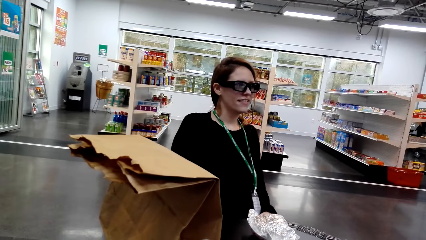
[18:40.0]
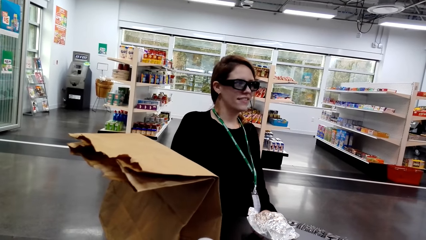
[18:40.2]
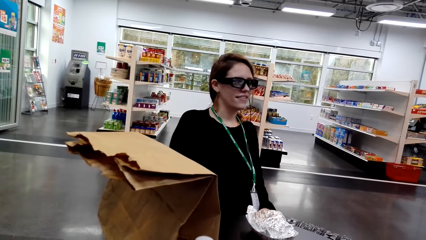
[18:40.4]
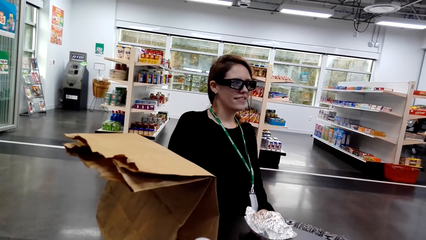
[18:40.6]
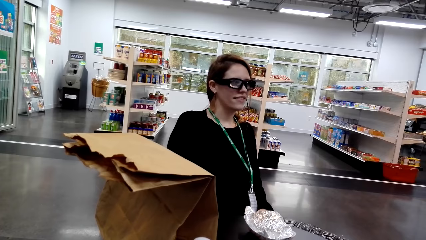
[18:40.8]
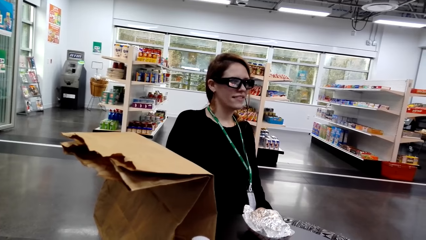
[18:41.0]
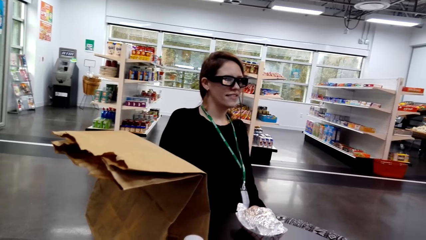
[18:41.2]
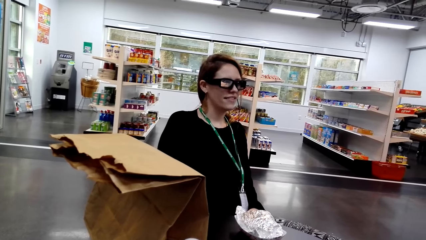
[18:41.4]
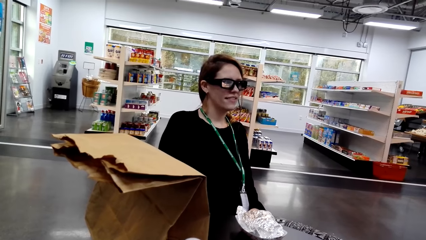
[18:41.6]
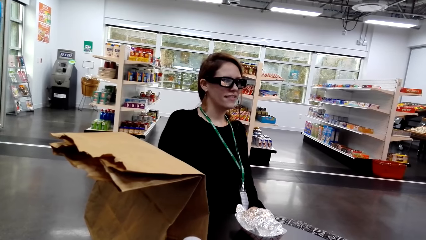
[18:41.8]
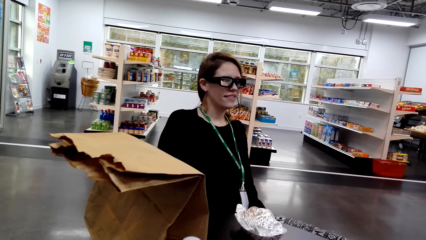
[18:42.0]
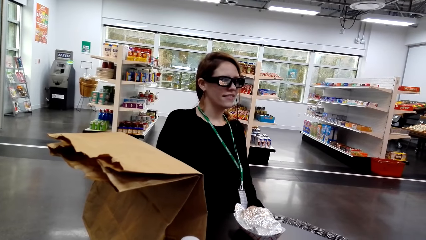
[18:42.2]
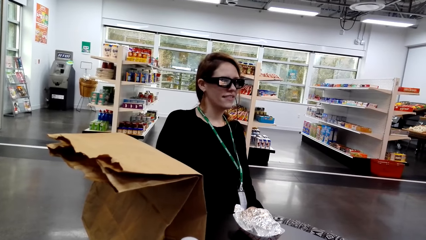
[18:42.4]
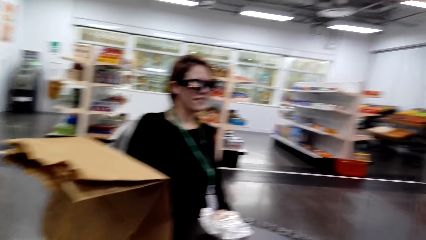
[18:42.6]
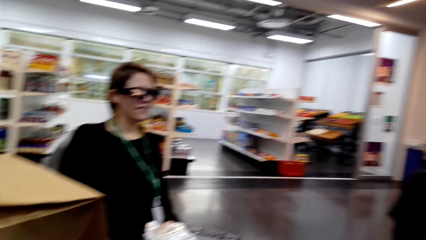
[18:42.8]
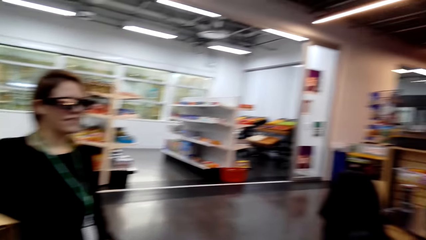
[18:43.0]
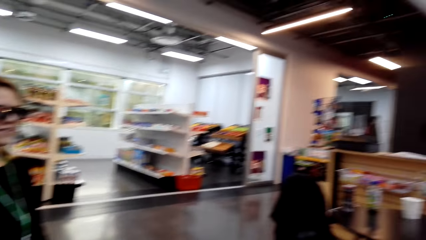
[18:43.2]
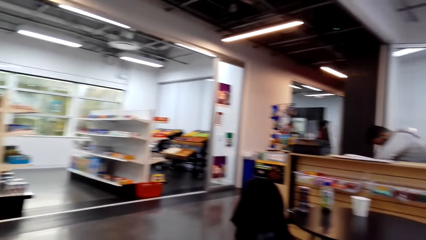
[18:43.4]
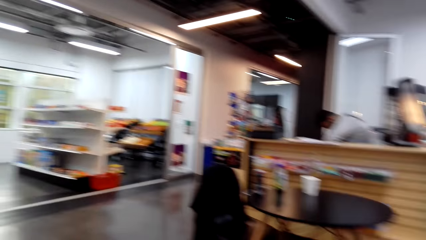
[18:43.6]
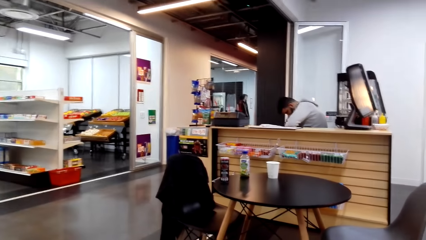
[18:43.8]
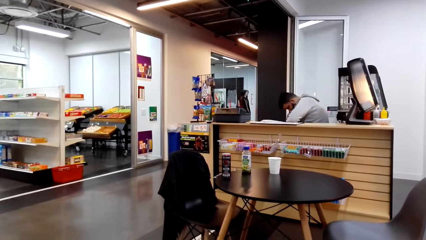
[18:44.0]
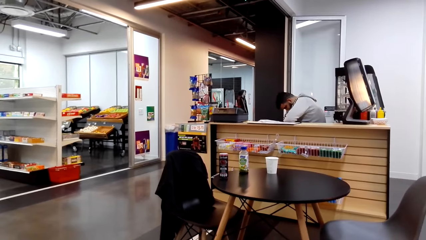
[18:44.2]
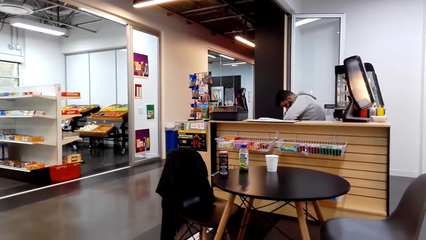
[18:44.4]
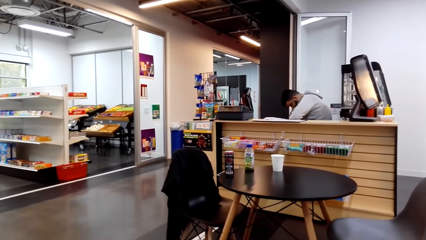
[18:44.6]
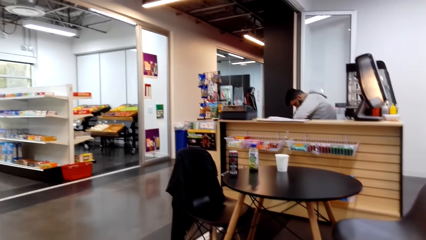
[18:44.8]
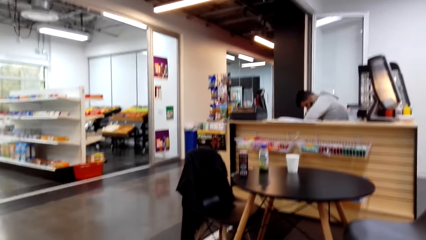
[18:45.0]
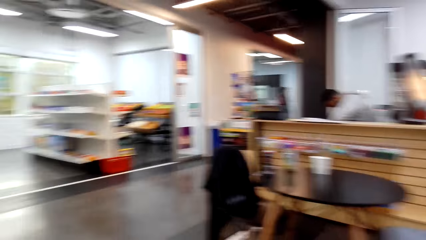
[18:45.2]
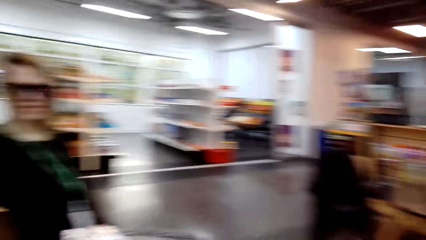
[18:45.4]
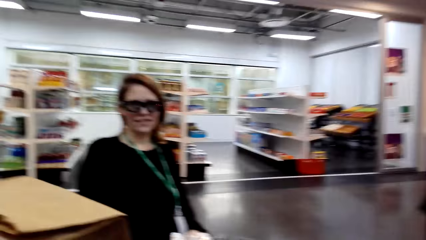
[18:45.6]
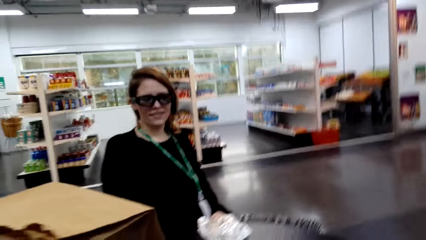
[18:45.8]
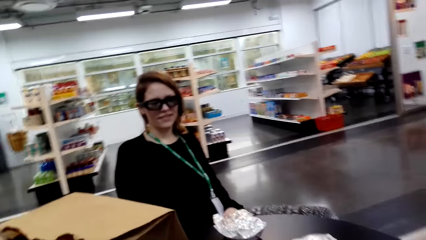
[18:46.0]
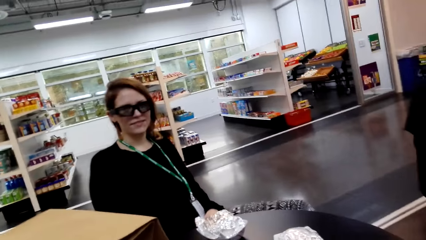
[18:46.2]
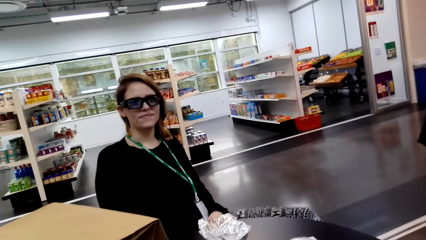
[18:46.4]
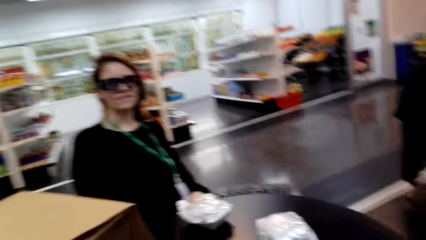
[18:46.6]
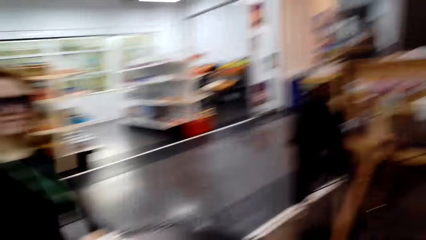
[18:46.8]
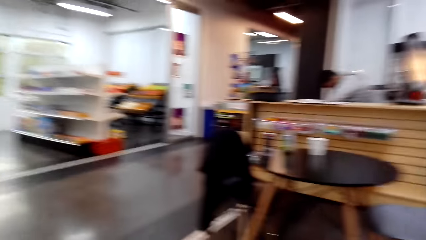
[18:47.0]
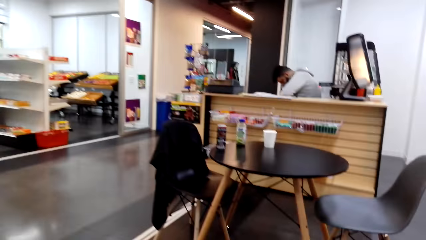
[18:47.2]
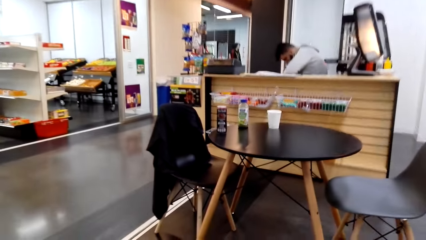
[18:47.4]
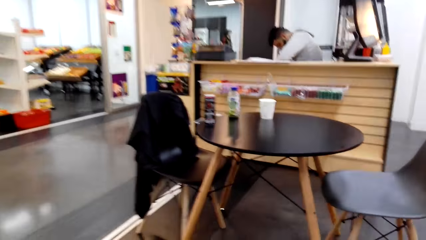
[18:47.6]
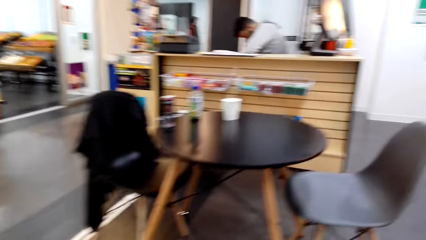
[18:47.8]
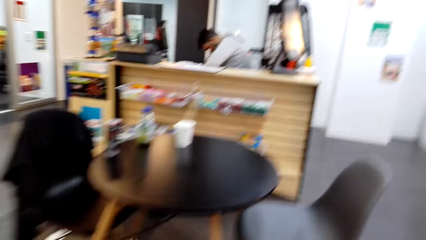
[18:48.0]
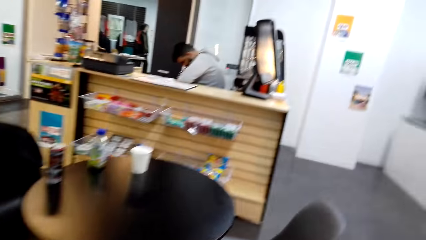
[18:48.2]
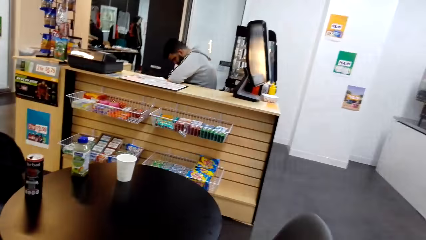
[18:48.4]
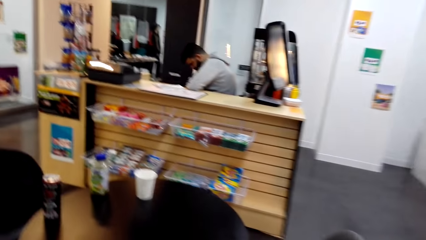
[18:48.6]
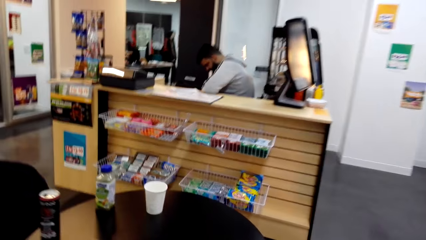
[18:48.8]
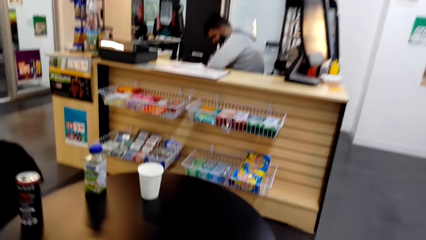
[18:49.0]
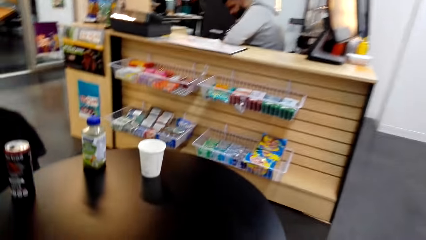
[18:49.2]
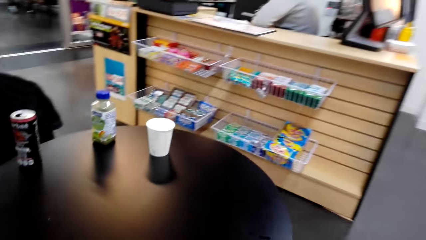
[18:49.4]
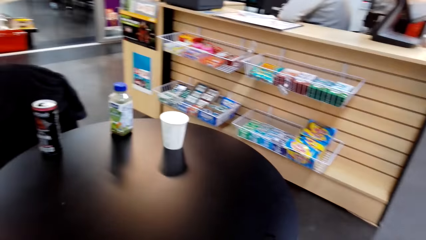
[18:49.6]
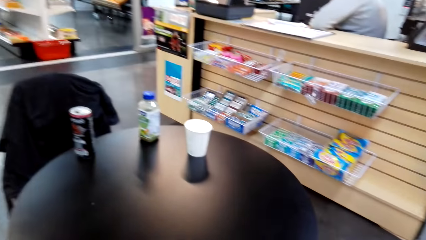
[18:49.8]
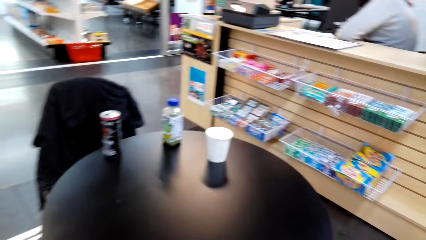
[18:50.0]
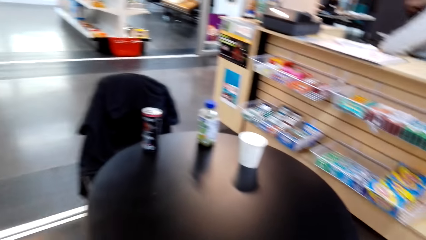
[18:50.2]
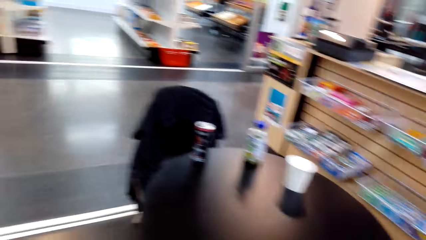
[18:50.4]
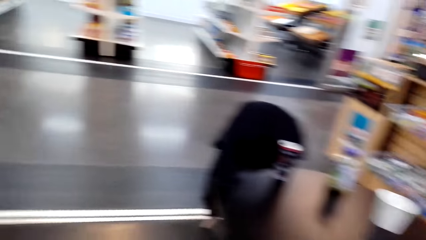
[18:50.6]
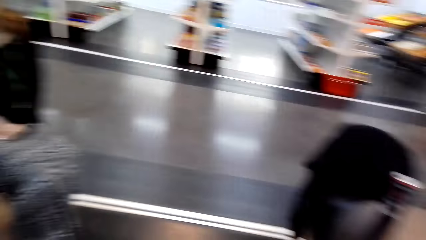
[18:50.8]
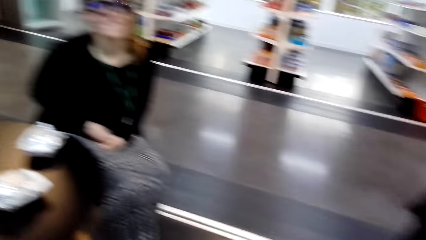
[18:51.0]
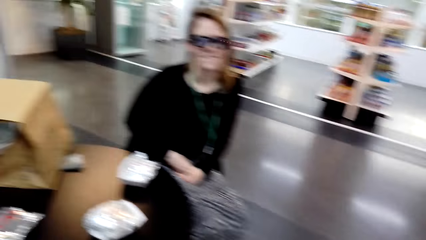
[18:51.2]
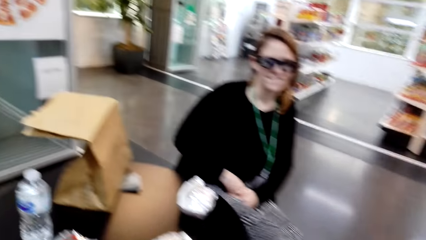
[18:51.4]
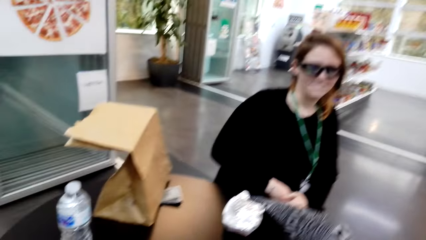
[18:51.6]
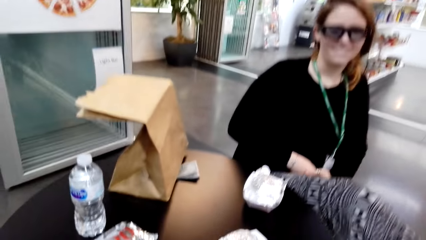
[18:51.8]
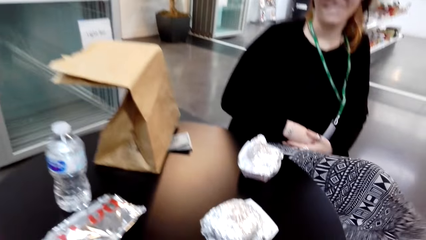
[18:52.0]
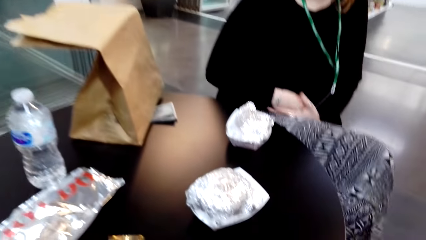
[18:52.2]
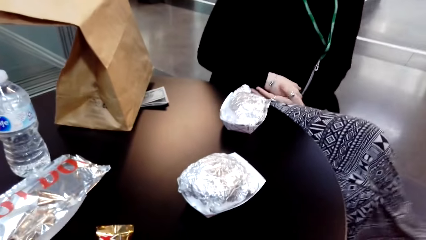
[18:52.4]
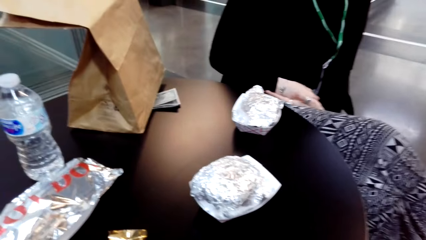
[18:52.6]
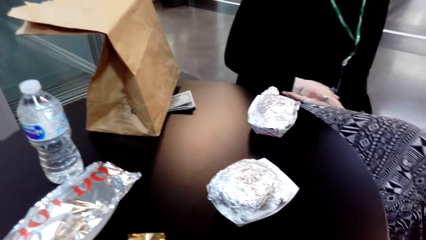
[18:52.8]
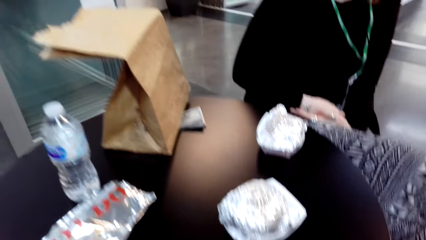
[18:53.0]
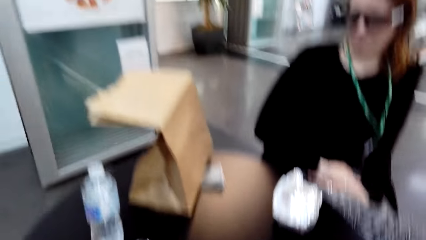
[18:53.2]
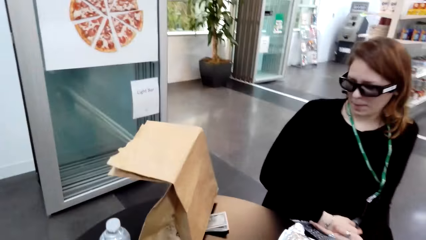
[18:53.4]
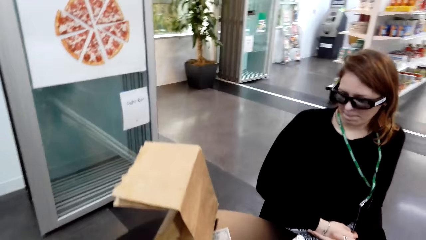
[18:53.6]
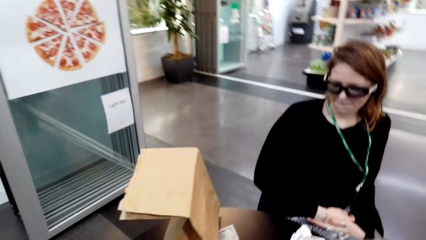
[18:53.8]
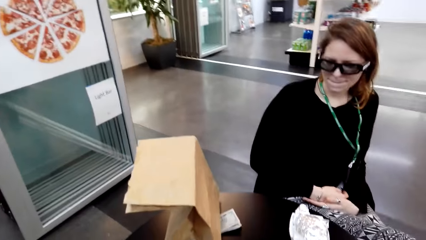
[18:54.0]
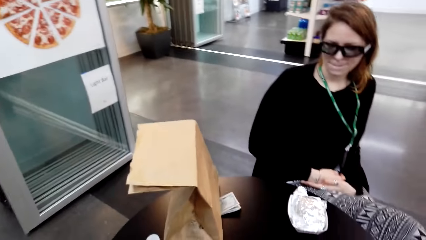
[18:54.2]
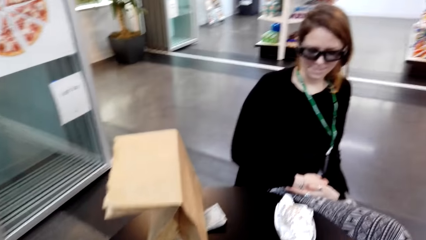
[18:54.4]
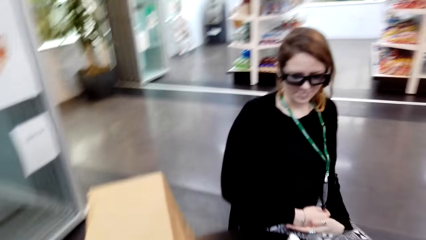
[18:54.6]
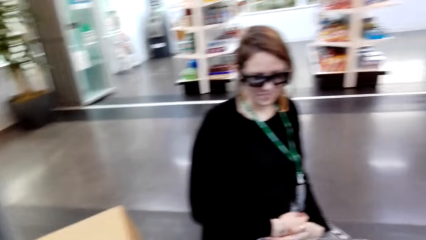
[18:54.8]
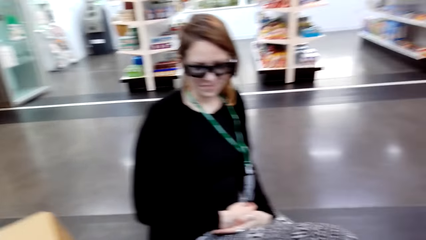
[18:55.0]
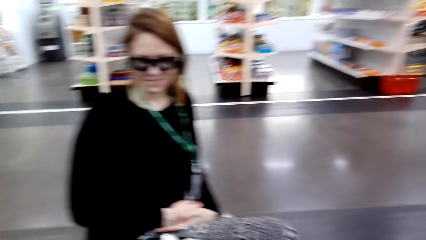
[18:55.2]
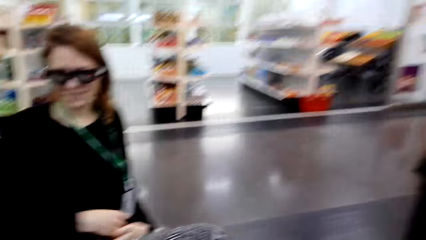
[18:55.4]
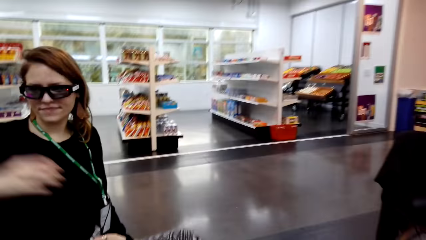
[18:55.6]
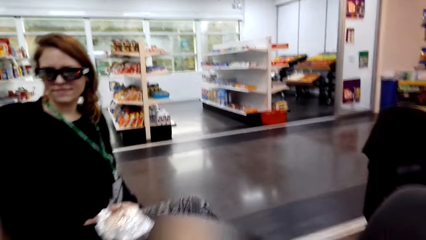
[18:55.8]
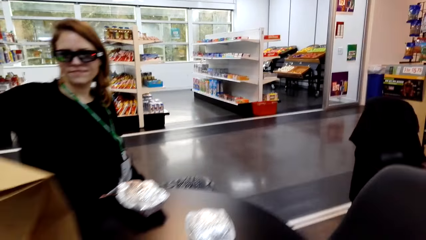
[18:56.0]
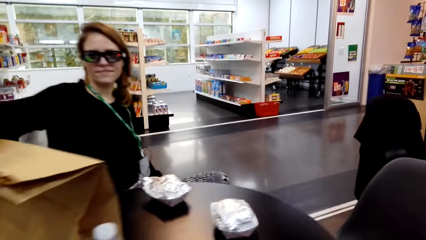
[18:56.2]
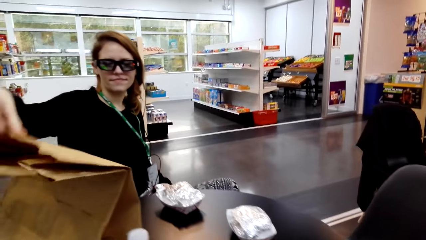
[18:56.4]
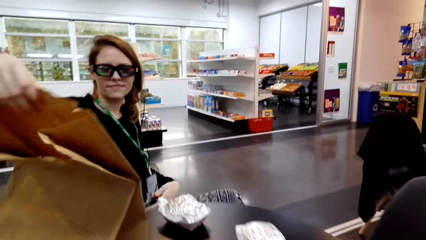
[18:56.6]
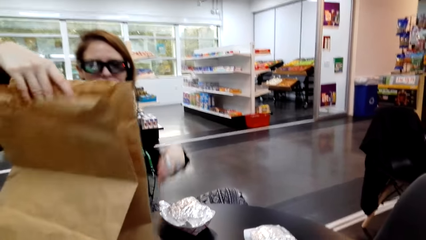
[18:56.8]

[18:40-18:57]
A man sits at the counter. The camera wearer interacts with a lady. They walk around a supermarket. They pull a chair on the floor. They look around the supermarket.
